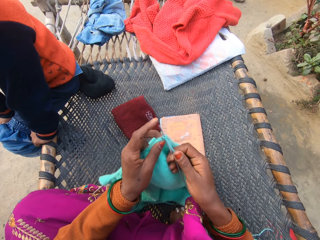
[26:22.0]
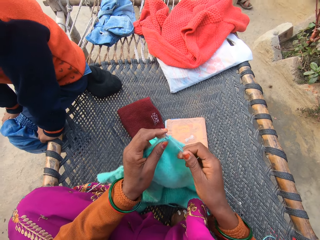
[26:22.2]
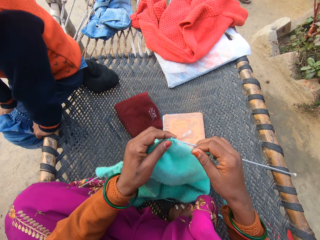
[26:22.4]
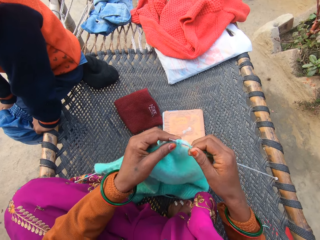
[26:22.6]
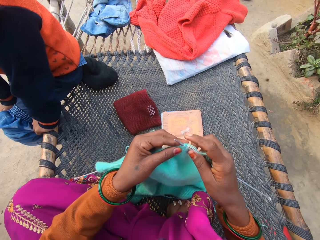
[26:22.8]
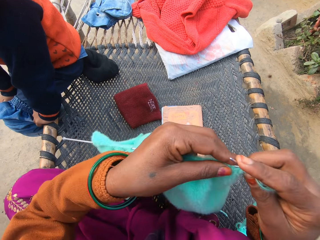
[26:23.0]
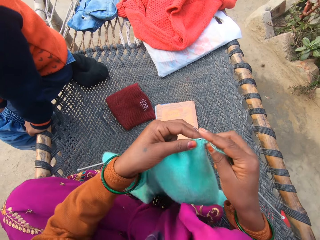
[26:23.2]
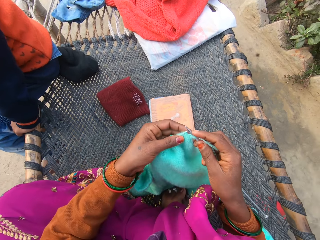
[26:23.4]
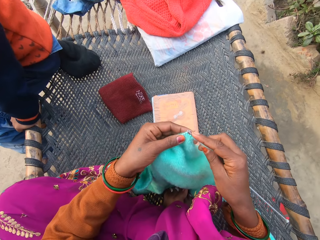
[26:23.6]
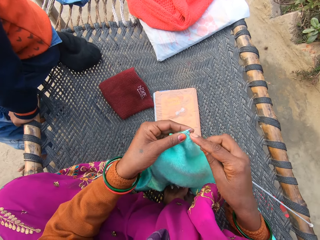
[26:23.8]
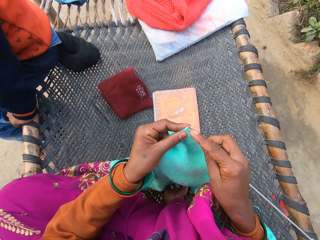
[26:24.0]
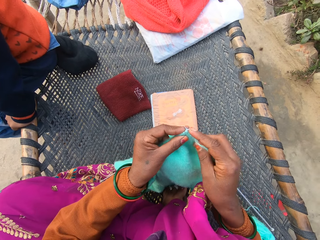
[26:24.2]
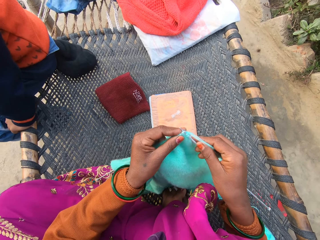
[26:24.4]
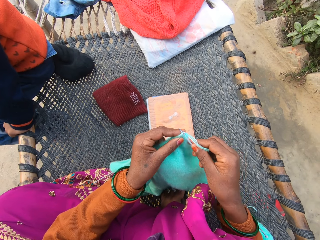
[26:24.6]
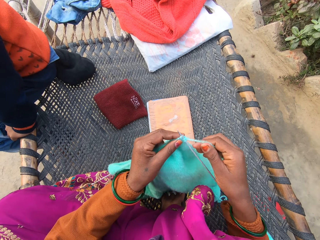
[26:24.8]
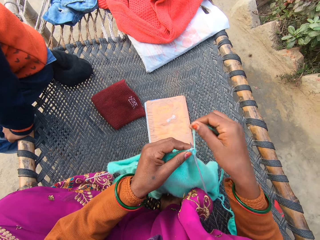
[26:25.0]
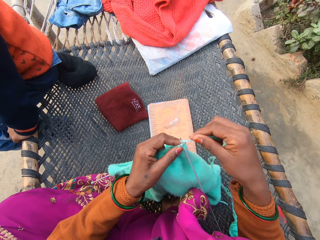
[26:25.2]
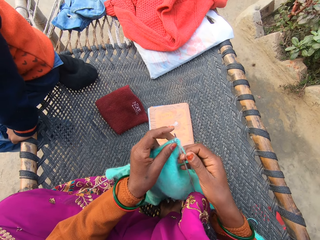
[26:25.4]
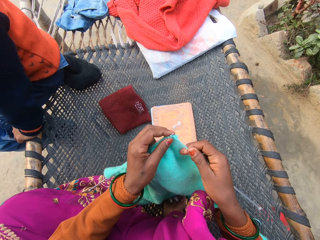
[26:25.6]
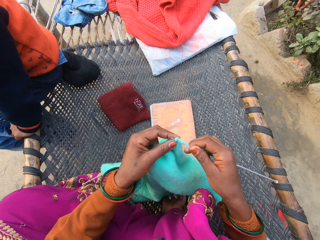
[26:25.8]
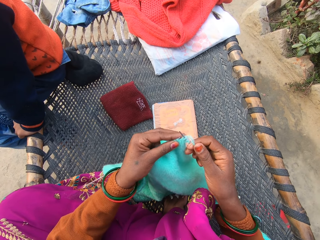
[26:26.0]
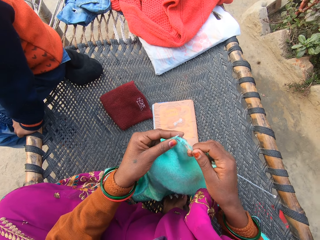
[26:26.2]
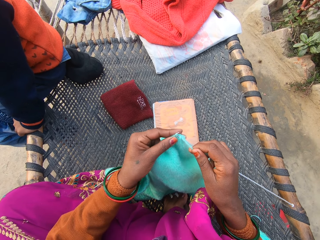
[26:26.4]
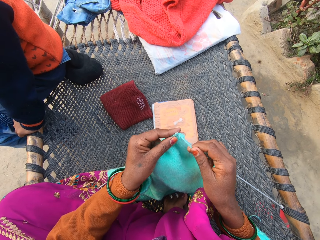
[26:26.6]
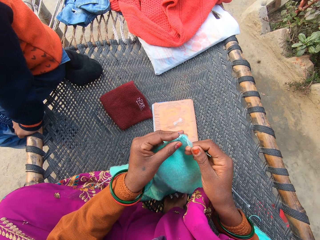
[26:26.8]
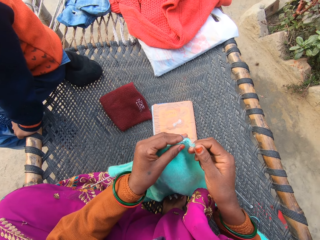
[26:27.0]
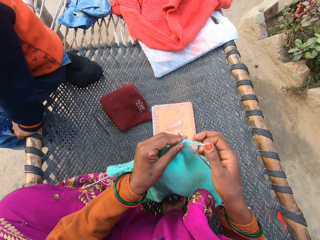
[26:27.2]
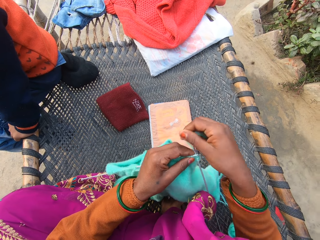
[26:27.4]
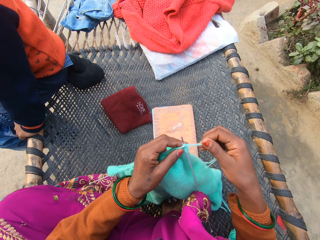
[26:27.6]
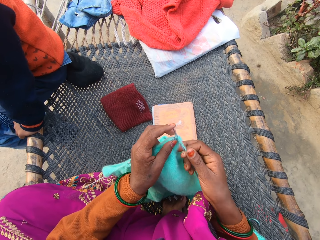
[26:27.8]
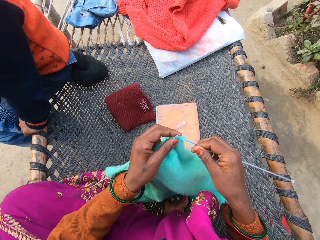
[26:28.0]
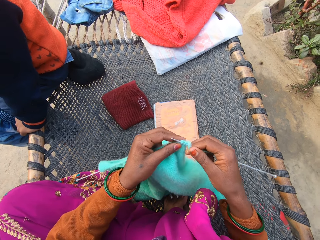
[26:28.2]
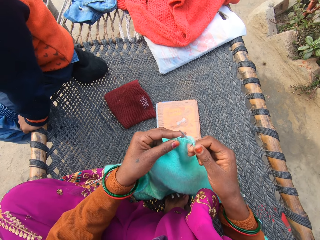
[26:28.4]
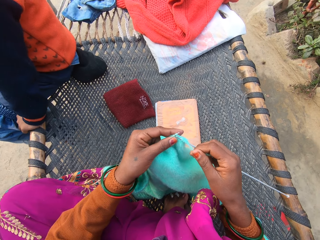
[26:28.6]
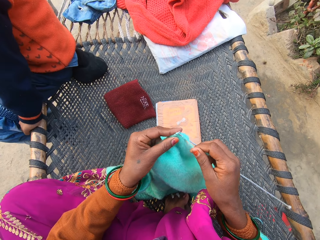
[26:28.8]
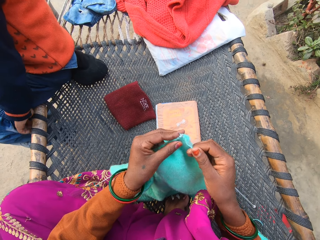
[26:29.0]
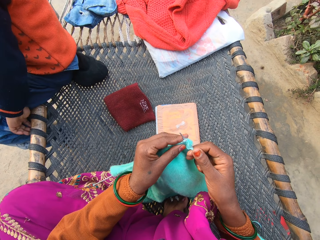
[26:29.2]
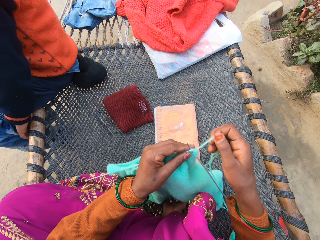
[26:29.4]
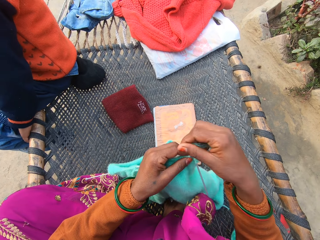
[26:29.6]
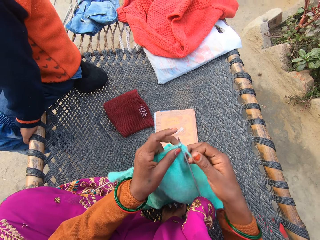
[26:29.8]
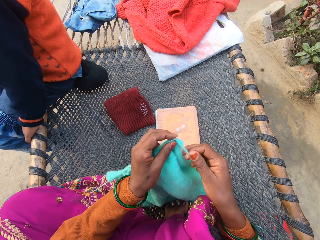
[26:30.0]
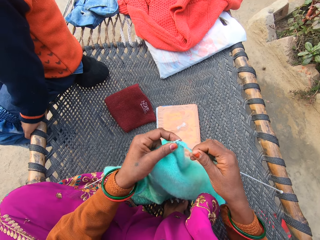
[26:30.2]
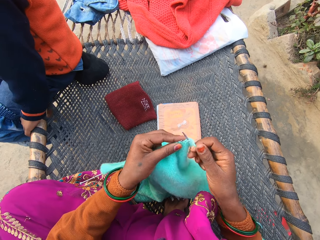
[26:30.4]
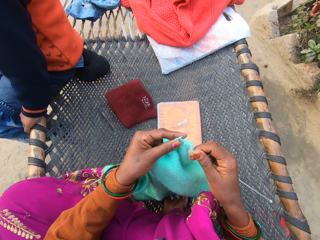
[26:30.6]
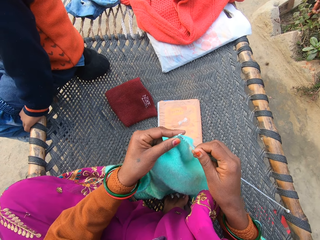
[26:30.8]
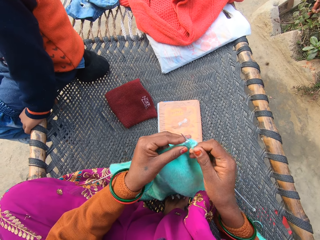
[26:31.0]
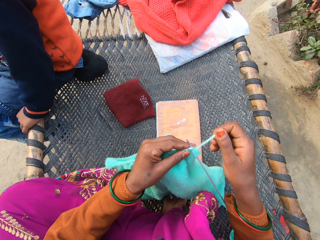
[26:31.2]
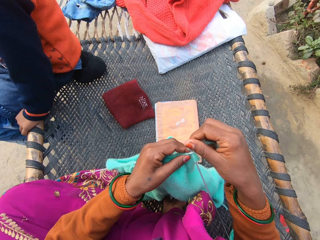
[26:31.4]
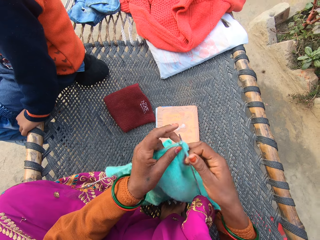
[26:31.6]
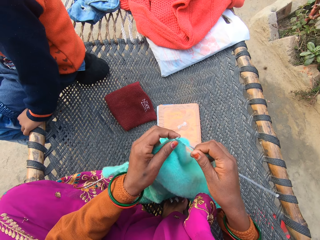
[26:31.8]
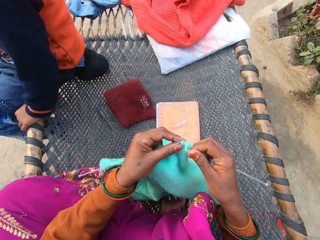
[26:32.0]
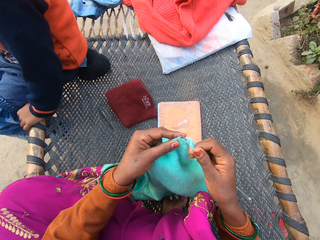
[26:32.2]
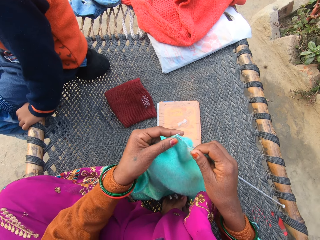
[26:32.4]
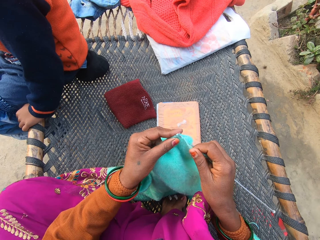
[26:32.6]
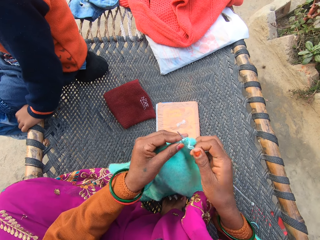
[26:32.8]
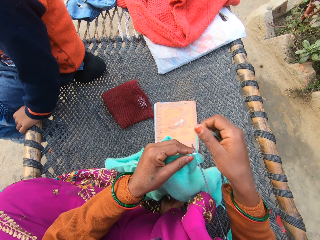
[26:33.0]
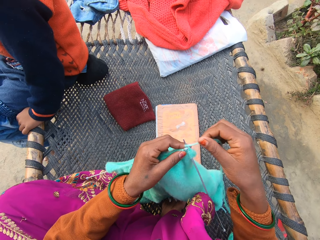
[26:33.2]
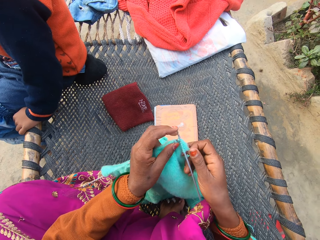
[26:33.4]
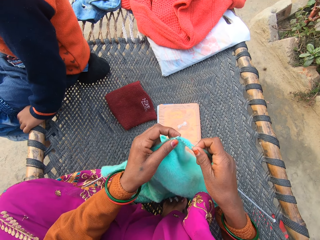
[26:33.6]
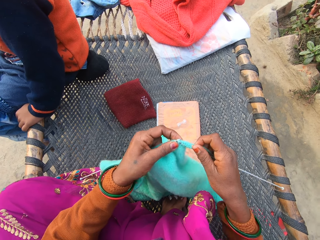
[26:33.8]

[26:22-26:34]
The camera wearer adjusts the fabric. They crochet the fabric.

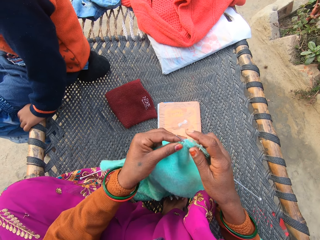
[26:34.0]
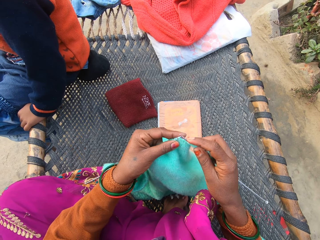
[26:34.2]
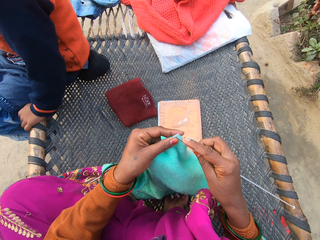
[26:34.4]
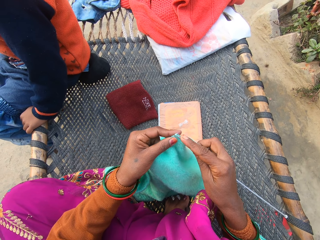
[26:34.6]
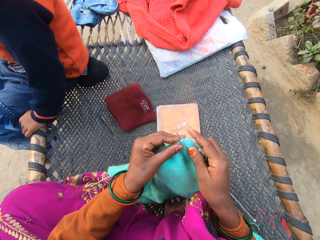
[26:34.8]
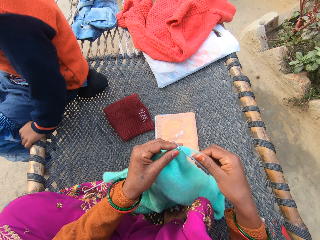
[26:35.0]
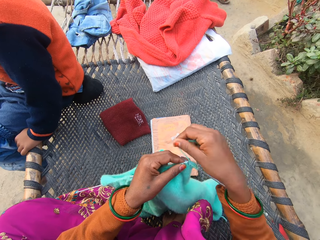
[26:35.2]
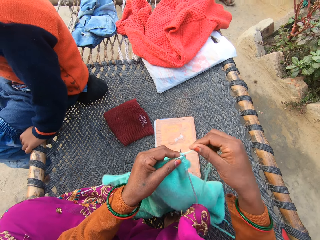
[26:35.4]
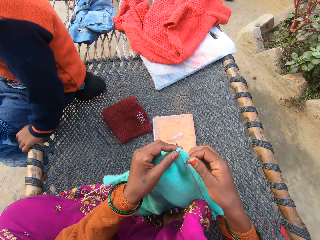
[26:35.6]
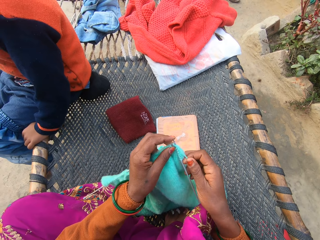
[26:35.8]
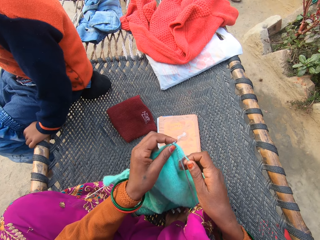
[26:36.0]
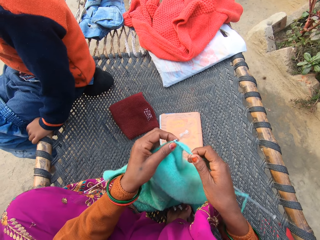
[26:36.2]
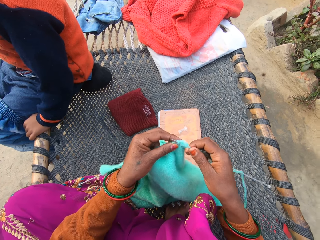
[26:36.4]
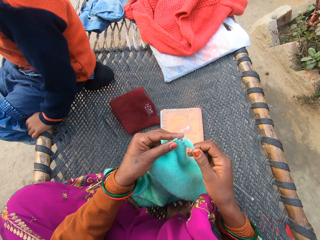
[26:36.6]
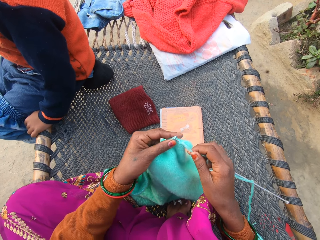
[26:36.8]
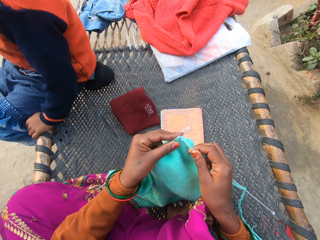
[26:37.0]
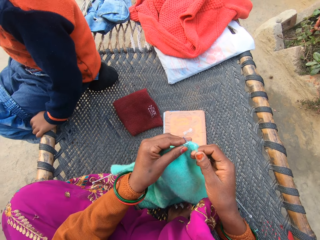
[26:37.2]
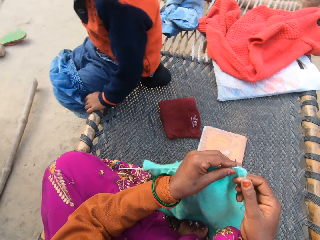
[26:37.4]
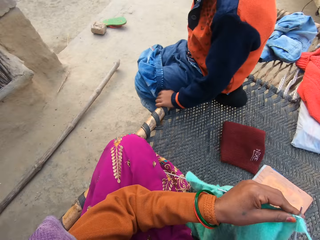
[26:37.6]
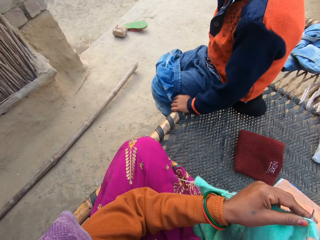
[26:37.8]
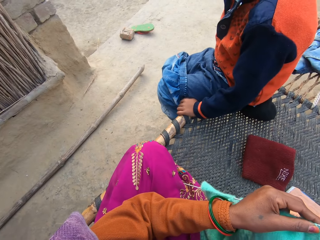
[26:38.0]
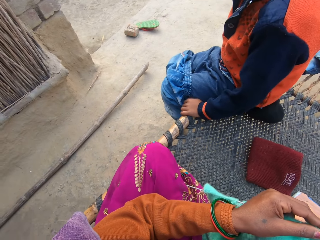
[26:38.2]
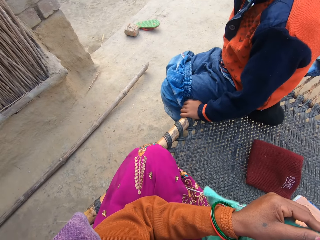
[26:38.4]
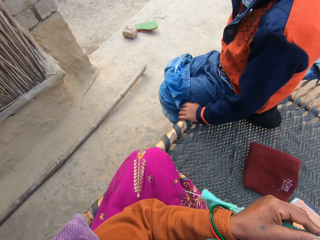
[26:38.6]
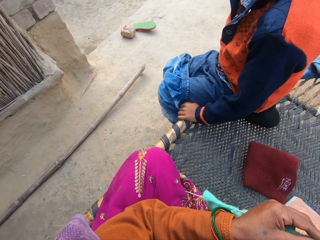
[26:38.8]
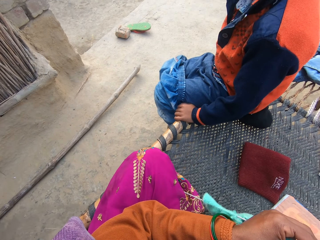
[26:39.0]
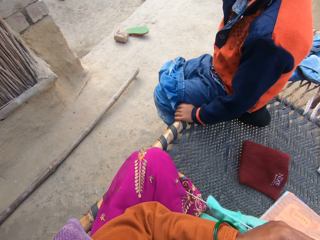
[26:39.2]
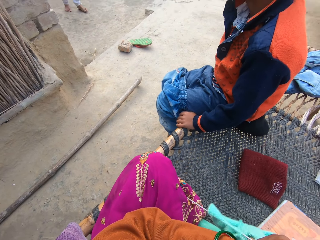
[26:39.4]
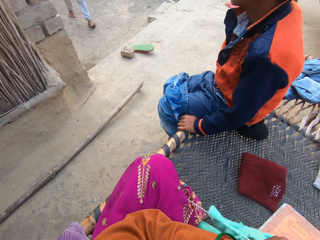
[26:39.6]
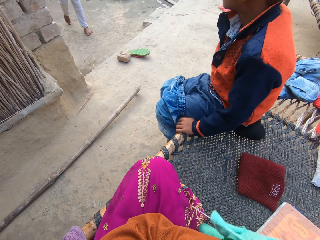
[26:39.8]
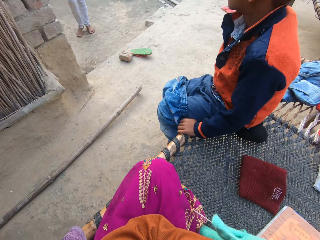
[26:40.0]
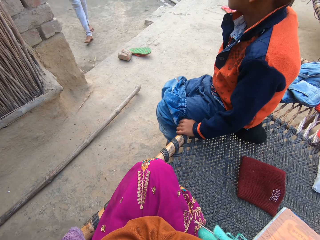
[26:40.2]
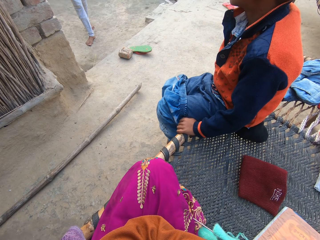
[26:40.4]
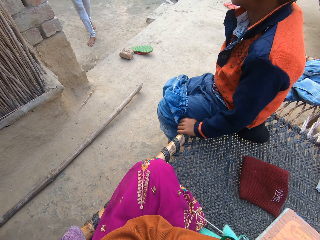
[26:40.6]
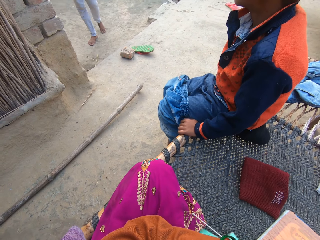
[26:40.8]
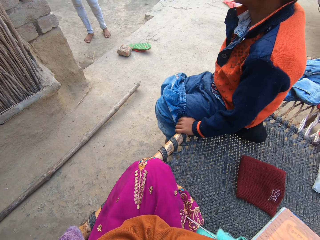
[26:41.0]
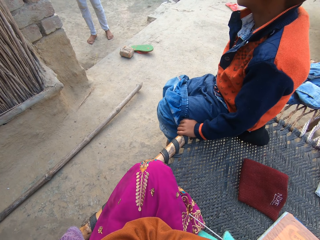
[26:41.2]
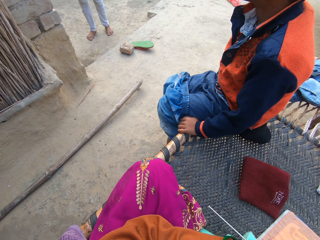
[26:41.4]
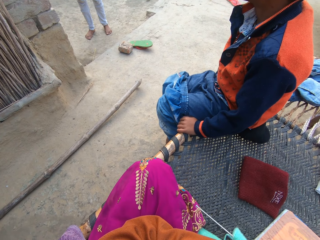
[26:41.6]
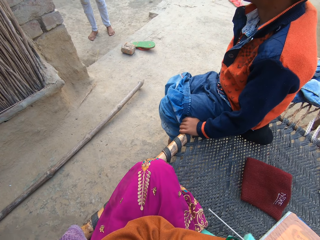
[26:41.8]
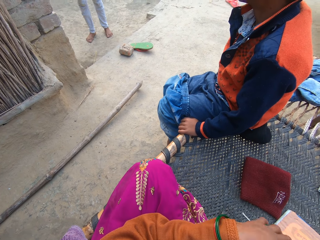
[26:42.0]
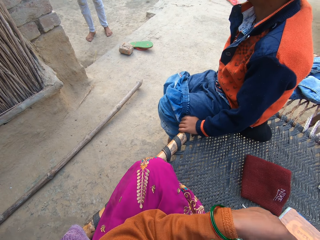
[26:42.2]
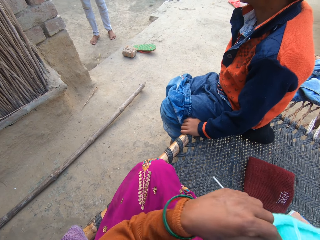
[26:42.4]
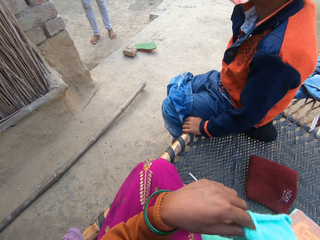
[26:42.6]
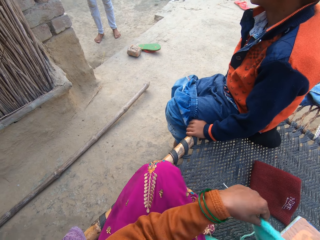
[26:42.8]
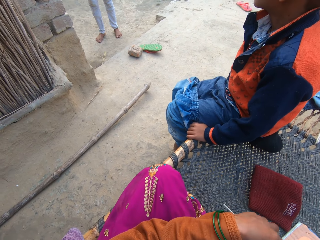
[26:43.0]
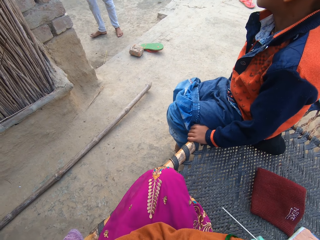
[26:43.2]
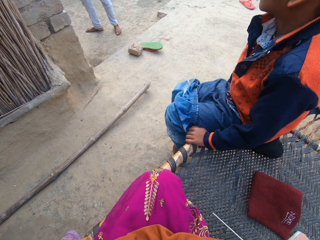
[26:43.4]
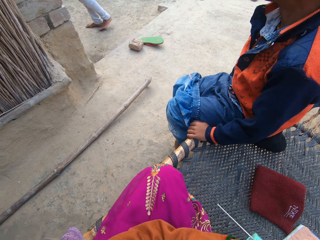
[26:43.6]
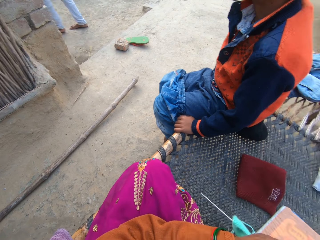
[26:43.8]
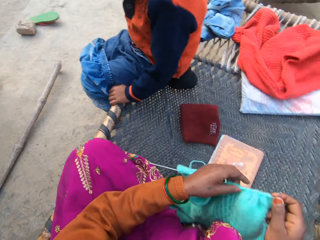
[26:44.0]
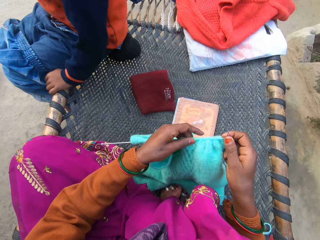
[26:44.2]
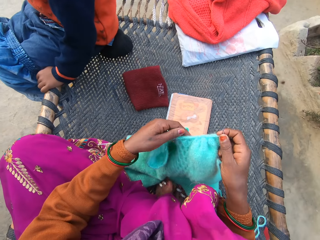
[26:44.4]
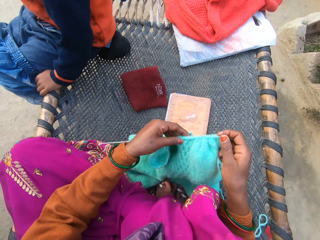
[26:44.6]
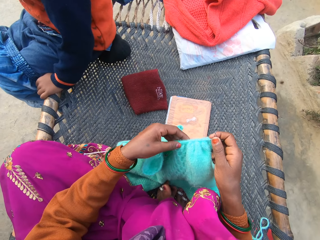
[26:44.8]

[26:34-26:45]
The camera wearer looks around. A woman walks towards the camera wearer in the compound. The woman stands in the compound. The woman walks in the compound. The camera wearer adjusts the yarn on the knitting needle with her left hand on her rattan mat.
